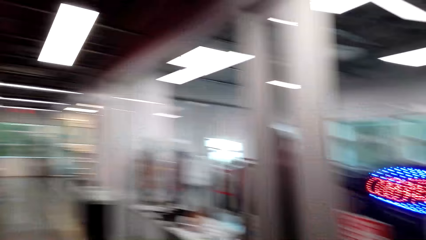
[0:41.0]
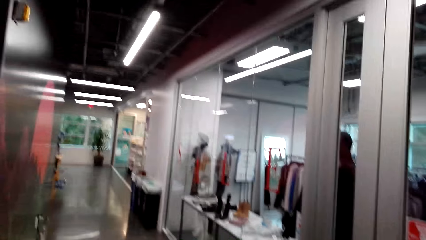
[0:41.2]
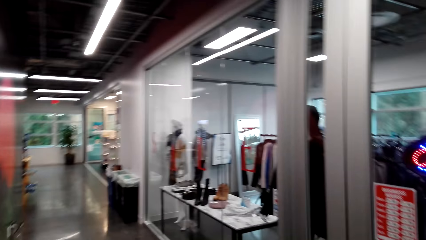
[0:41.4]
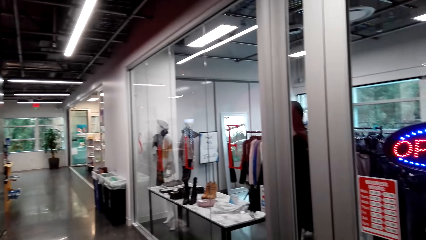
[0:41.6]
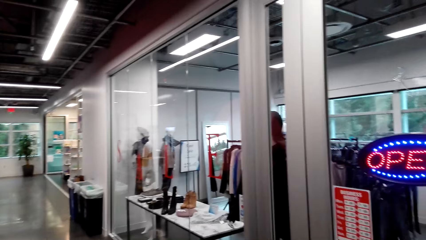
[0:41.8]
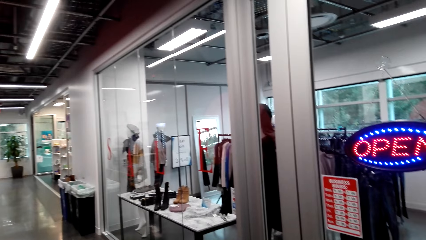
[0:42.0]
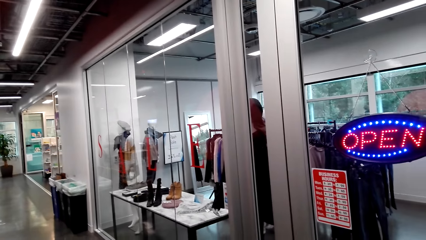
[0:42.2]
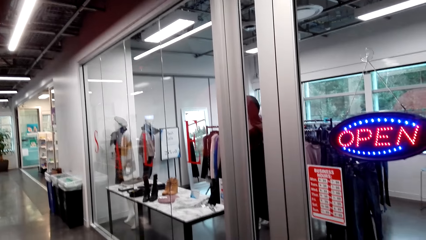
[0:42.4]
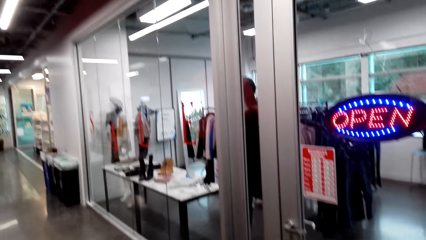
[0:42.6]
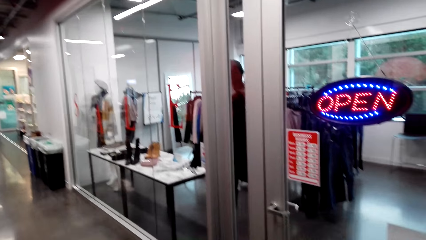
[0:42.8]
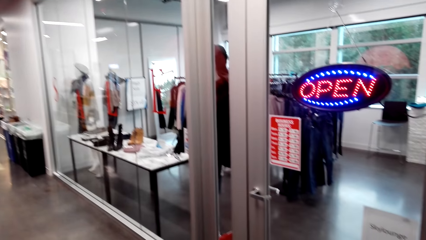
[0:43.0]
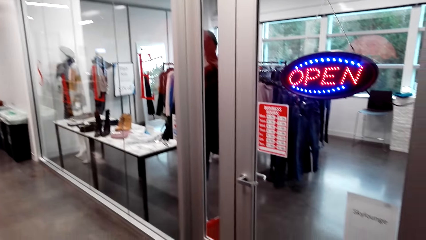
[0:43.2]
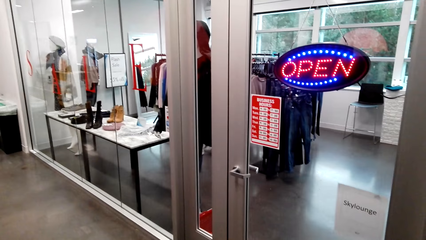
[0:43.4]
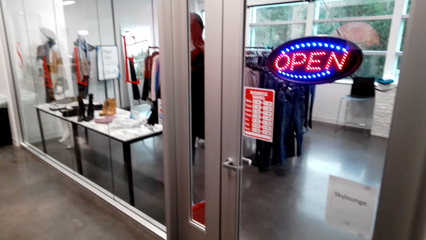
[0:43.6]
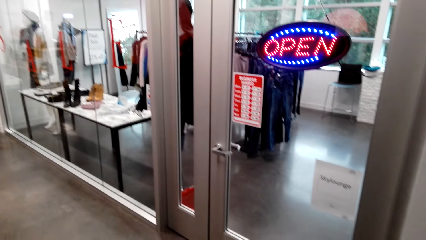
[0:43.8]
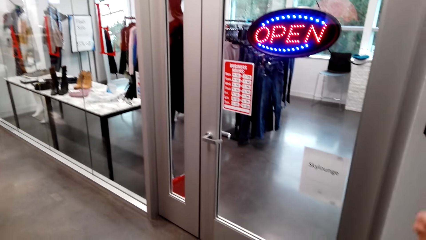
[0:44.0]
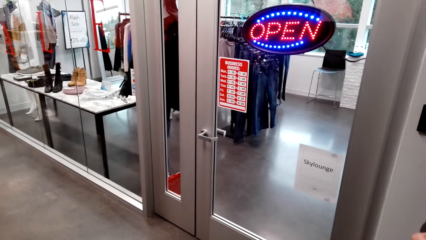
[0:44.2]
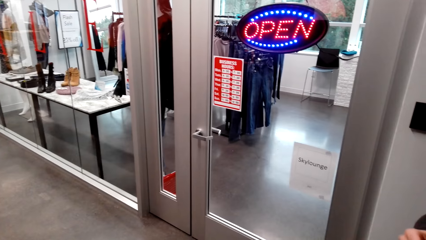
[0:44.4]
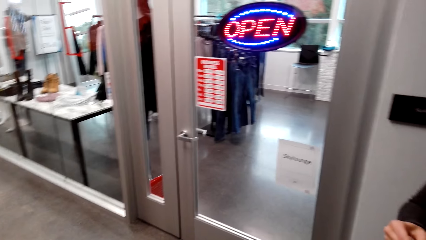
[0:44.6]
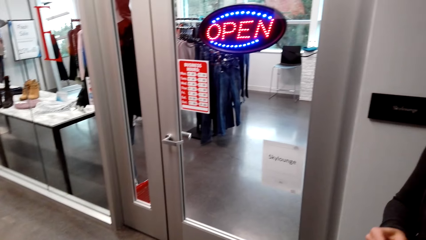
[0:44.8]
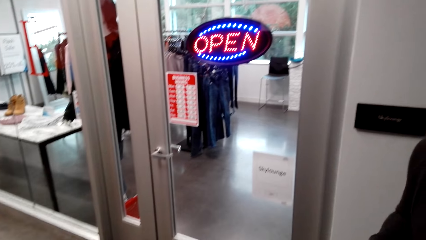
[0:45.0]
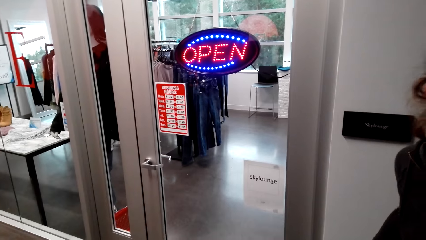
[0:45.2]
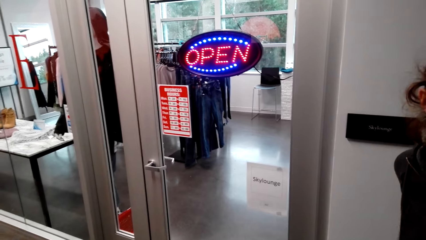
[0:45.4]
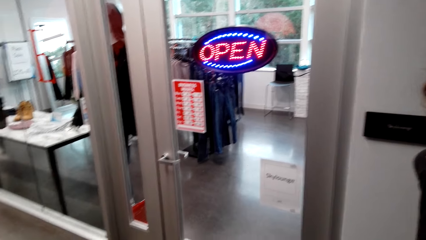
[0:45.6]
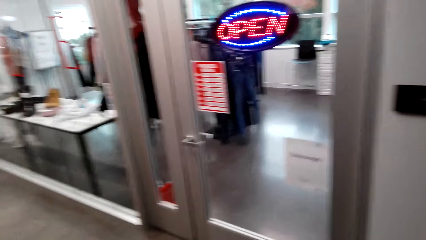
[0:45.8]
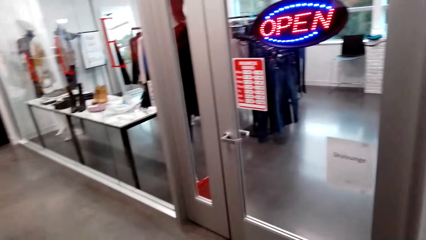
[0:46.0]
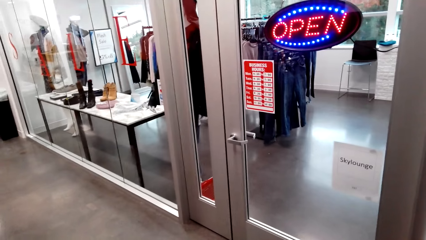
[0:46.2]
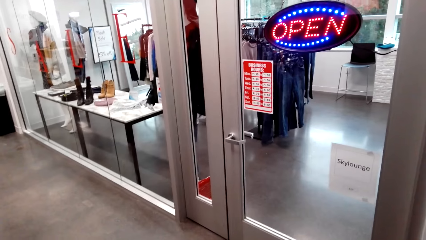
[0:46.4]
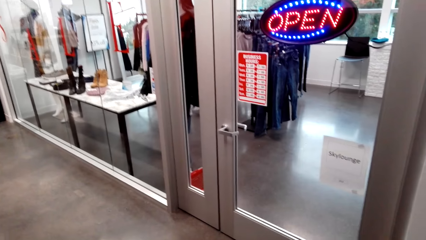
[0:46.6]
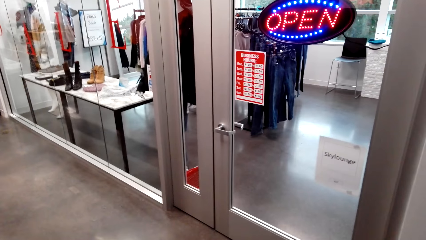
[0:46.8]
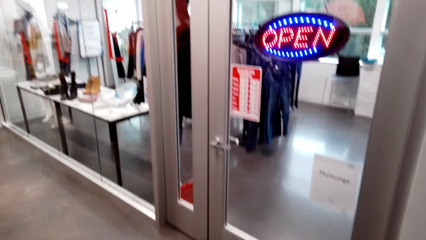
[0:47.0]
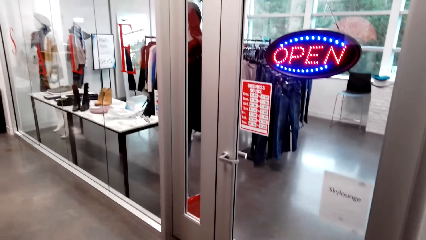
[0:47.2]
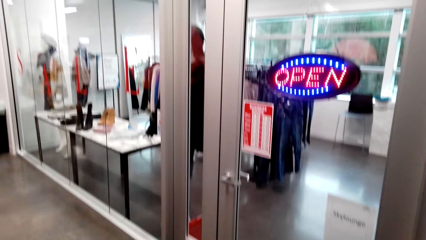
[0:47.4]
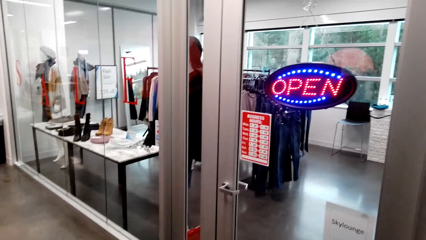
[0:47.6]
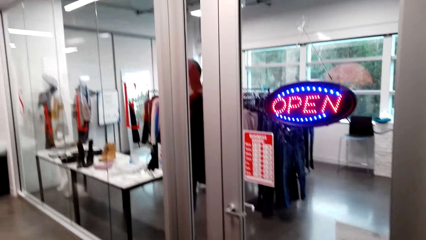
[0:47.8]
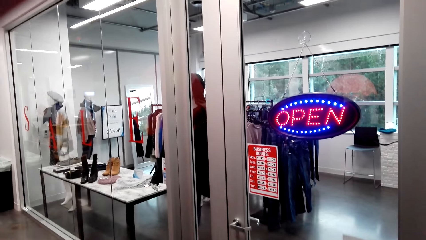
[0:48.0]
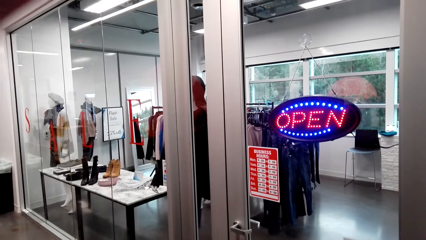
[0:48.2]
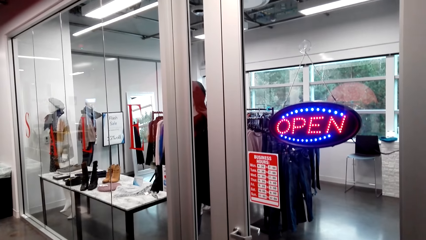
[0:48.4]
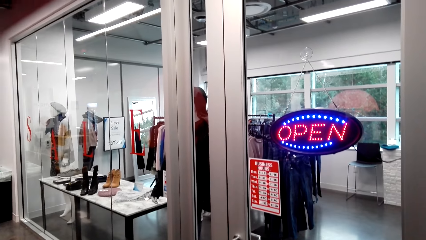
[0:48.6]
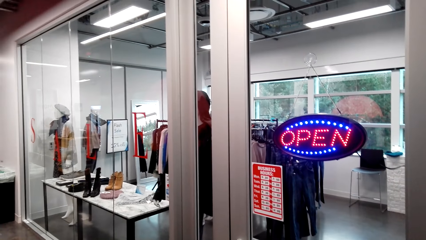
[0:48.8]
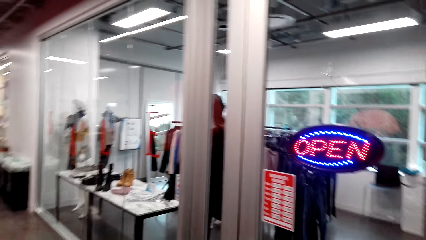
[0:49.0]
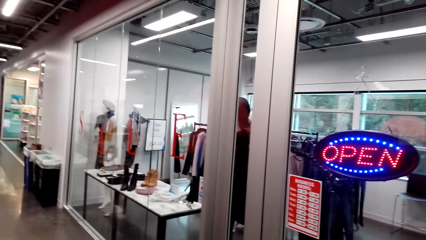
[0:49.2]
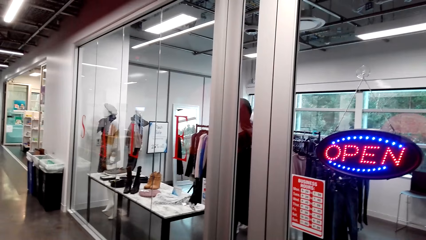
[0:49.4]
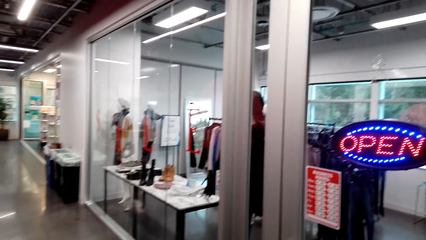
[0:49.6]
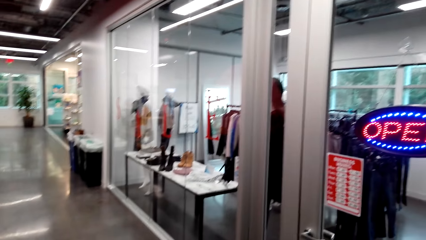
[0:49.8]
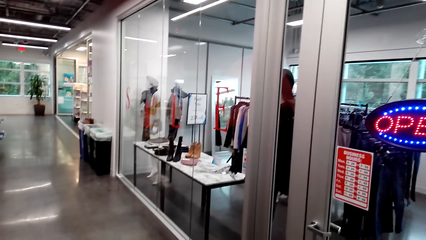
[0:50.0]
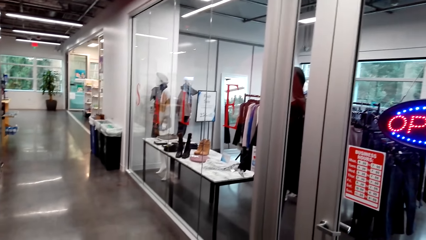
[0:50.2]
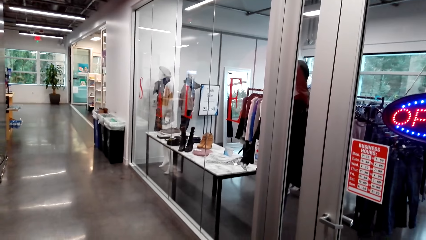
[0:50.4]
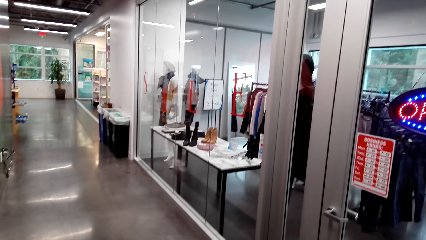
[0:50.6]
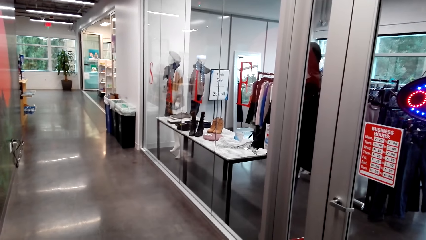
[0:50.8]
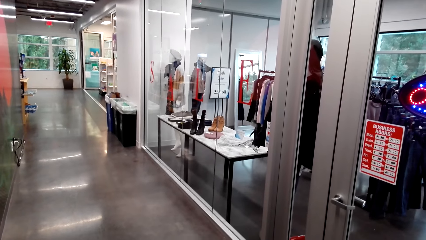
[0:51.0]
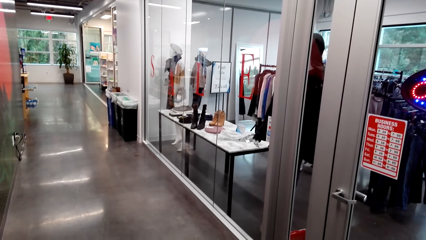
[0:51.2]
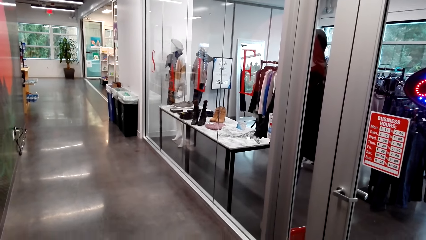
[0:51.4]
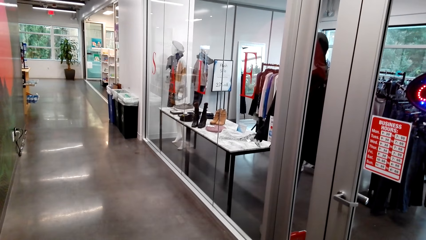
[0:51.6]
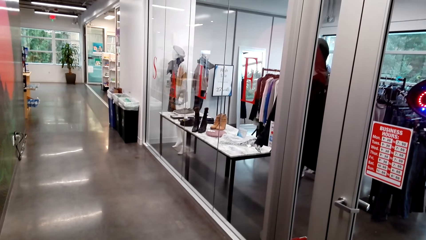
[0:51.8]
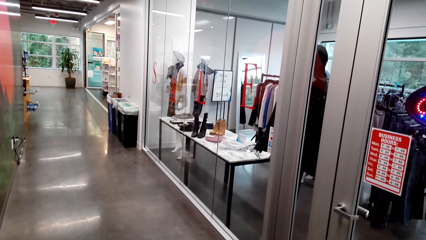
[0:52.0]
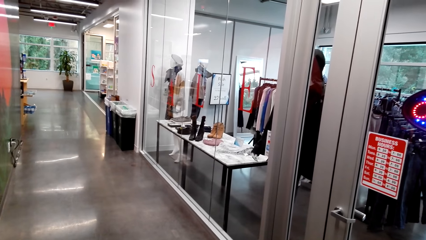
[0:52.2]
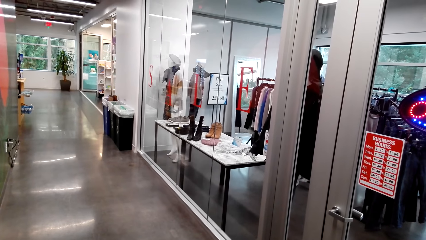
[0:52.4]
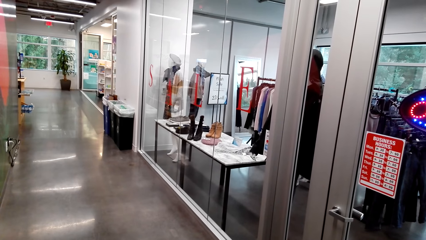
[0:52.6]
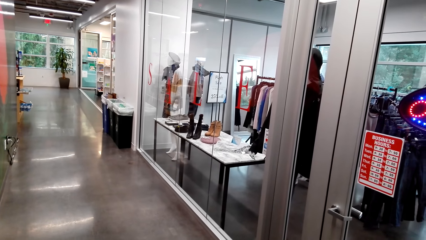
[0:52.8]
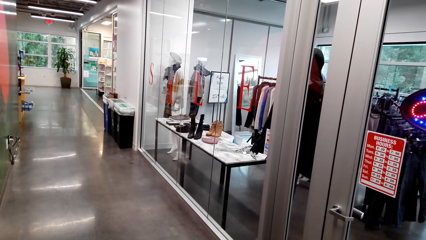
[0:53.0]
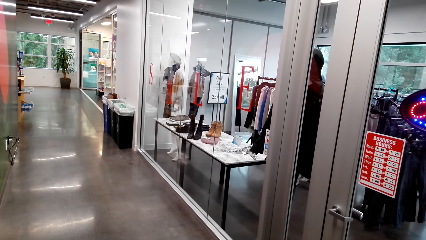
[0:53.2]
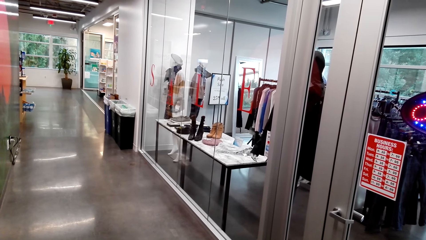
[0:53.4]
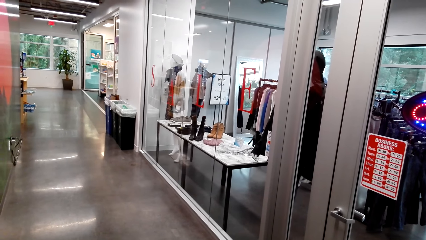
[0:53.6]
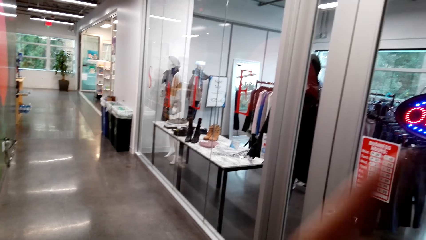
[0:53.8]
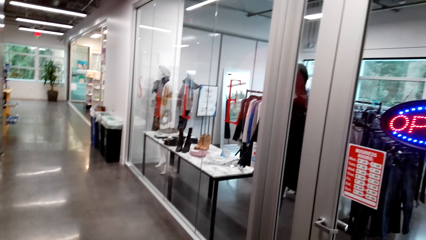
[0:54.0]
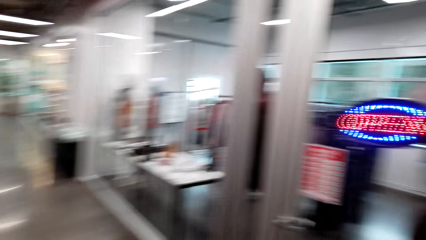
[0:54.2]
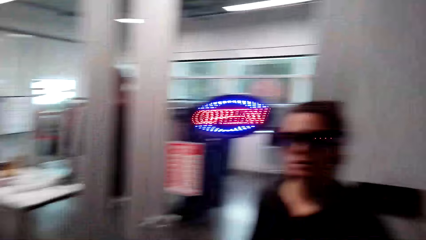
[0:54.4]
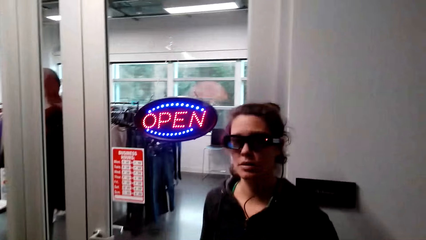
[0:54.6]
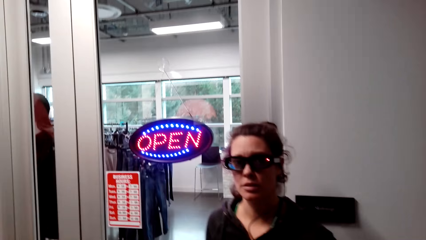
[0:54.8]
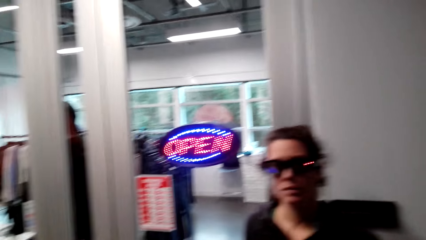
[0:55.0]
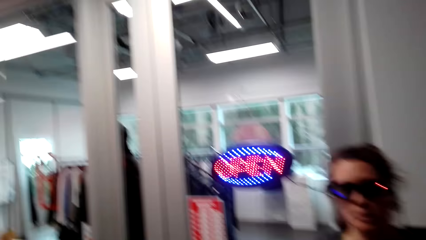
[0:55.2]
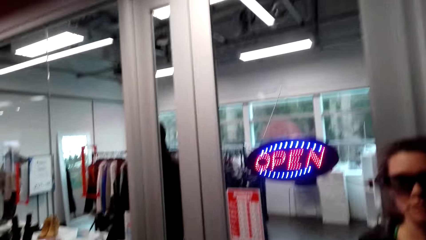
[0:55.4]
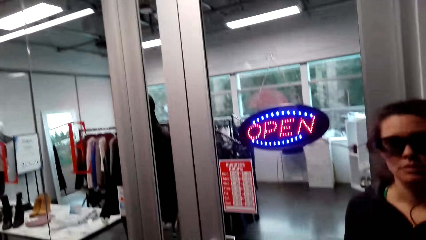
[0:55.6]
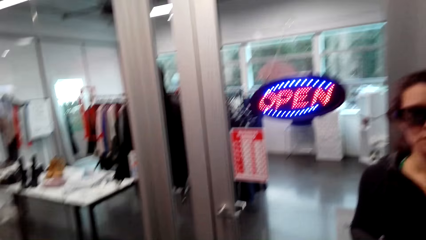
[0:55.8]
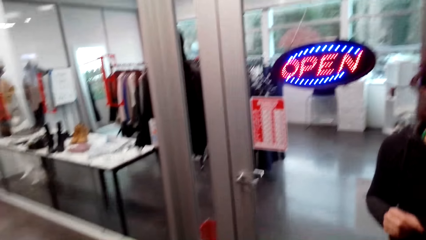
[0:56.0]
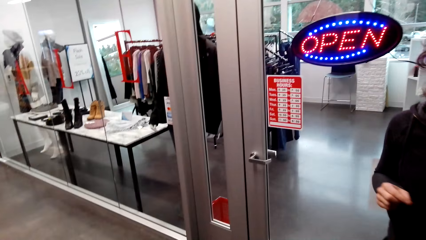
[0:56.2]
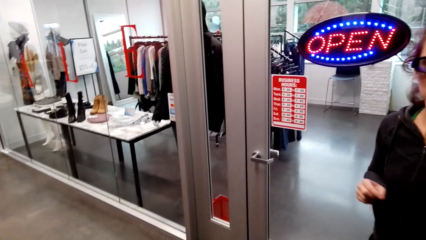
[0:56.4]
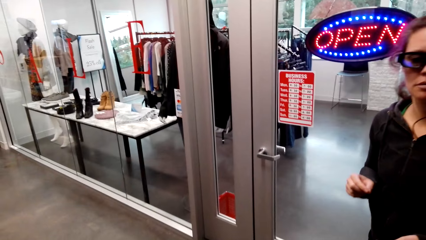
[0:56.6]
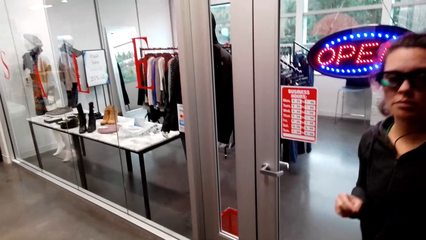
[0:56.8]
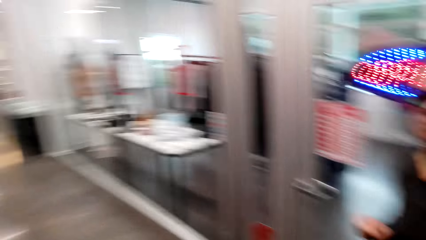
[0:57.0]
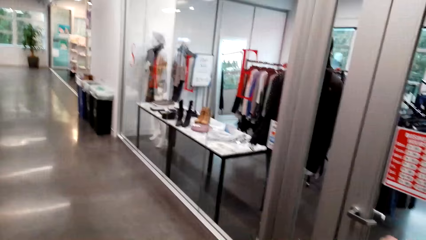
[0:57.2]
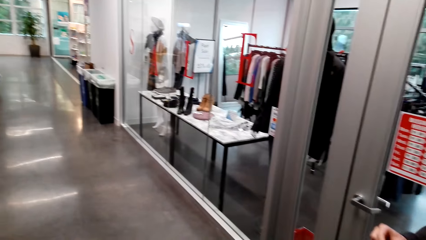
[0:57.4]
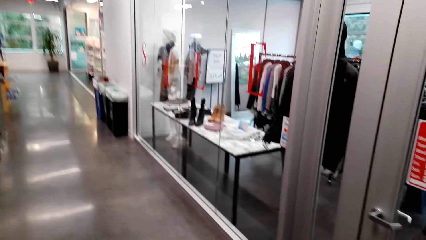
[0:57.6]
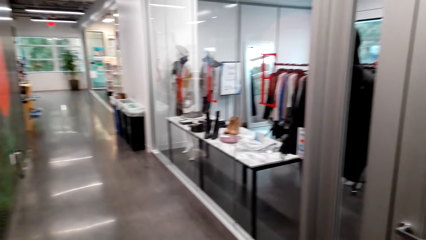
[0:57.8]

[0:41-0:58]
The camera wearer stands on the corridor. A lady stands on the corridor. The camera wearer looks around the building.
